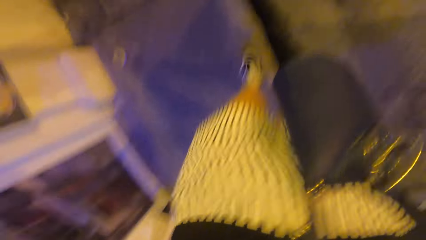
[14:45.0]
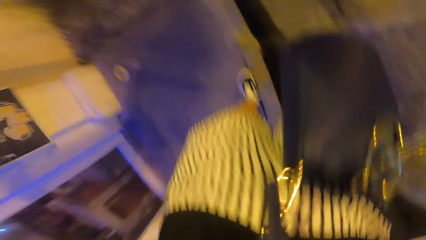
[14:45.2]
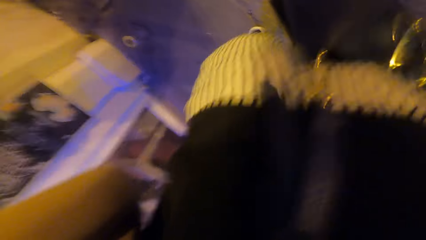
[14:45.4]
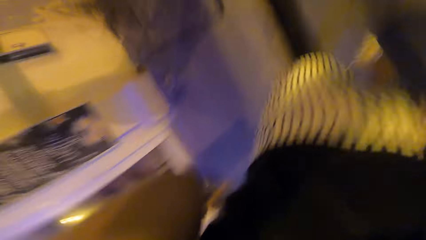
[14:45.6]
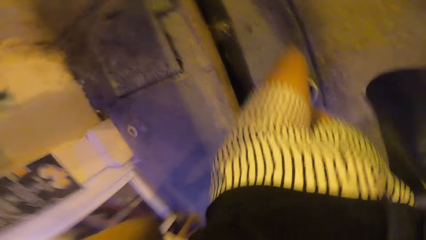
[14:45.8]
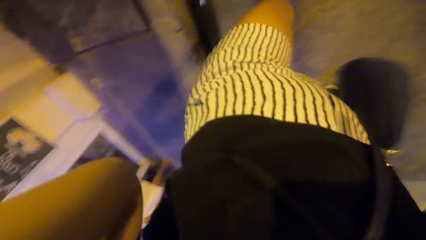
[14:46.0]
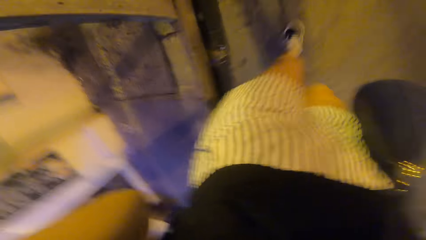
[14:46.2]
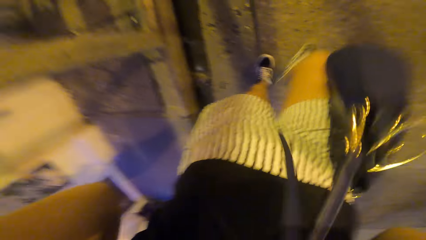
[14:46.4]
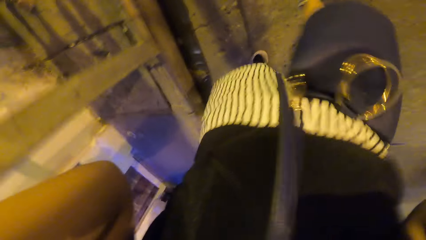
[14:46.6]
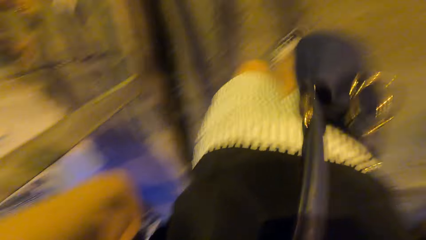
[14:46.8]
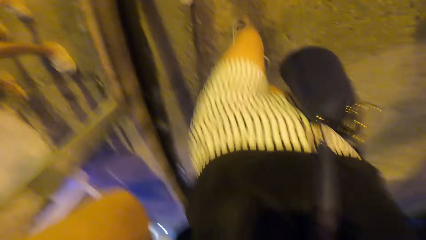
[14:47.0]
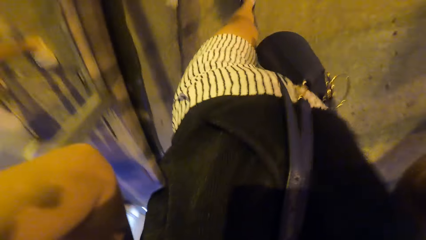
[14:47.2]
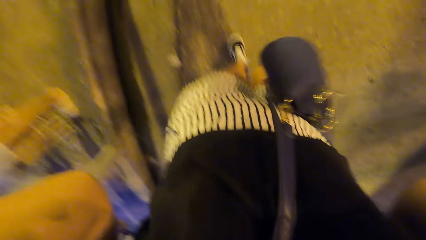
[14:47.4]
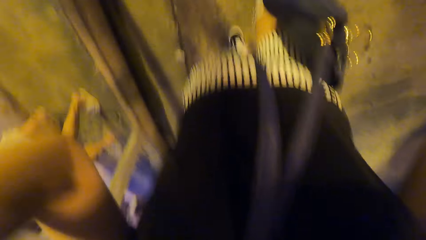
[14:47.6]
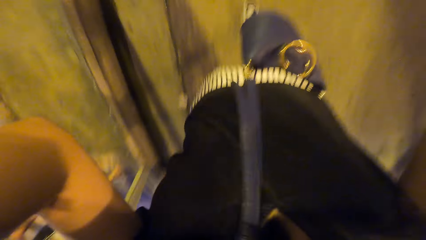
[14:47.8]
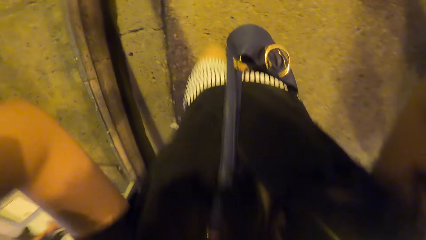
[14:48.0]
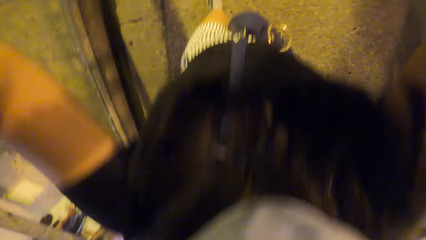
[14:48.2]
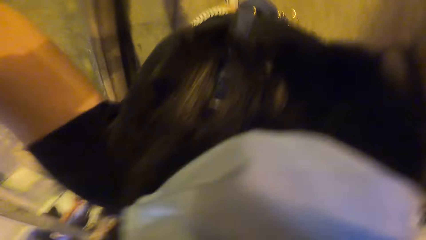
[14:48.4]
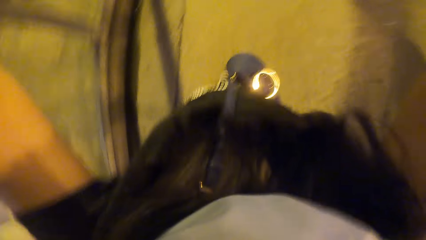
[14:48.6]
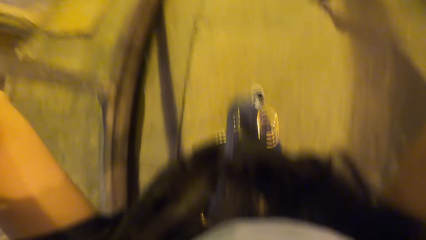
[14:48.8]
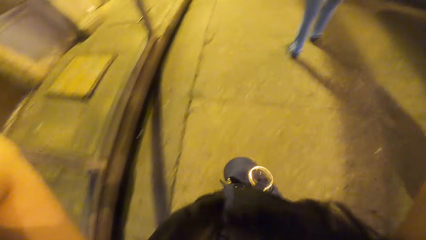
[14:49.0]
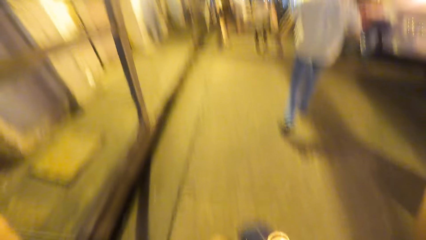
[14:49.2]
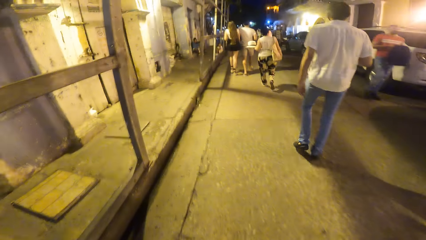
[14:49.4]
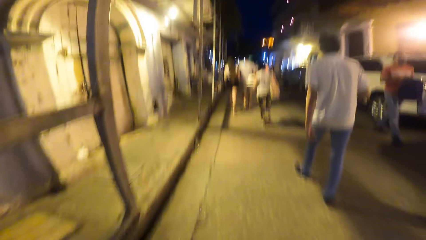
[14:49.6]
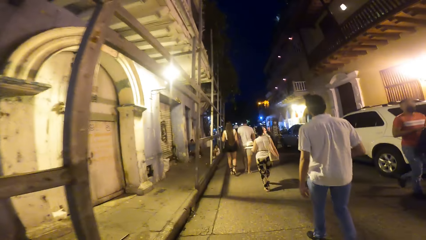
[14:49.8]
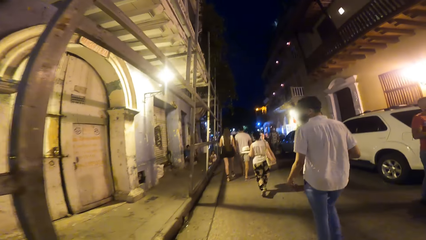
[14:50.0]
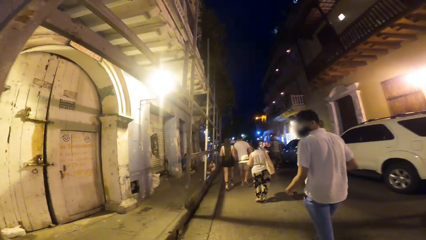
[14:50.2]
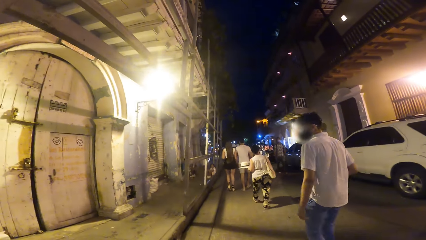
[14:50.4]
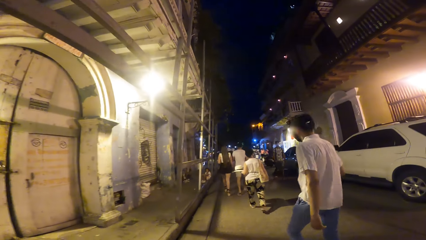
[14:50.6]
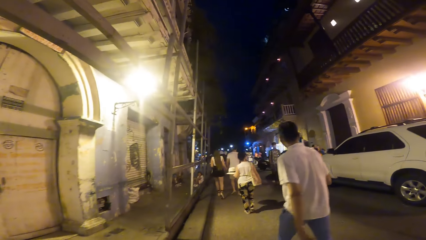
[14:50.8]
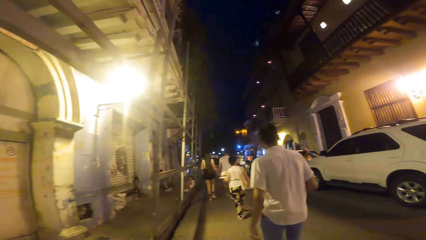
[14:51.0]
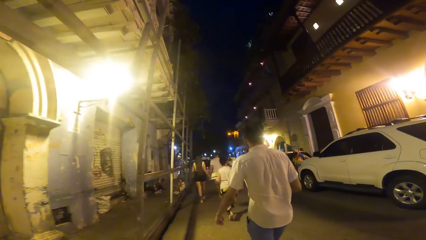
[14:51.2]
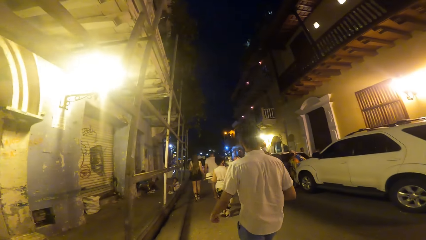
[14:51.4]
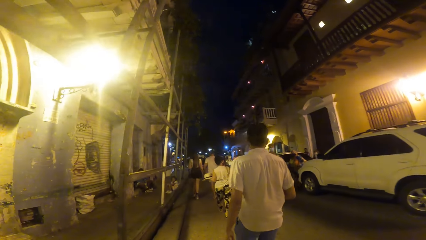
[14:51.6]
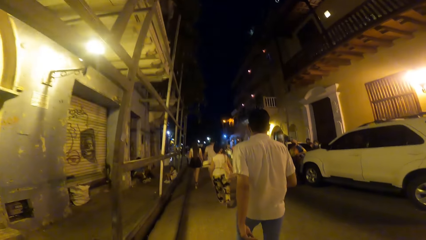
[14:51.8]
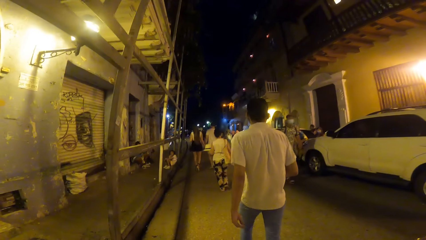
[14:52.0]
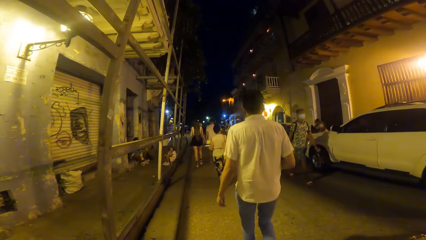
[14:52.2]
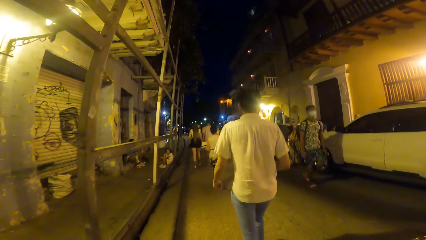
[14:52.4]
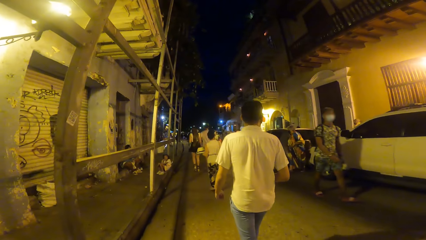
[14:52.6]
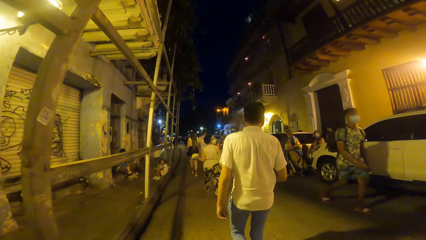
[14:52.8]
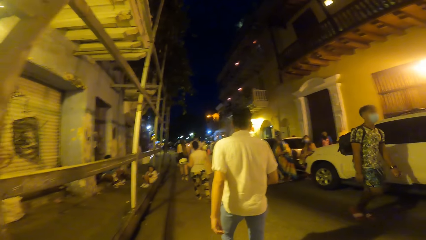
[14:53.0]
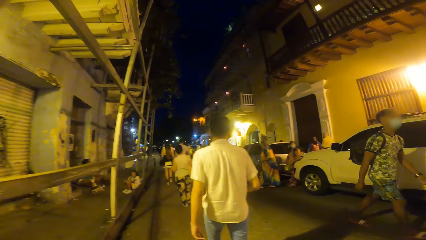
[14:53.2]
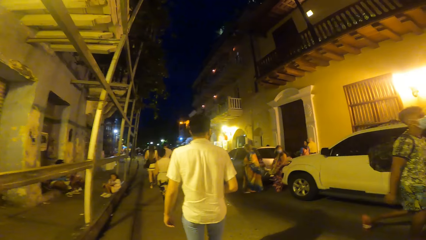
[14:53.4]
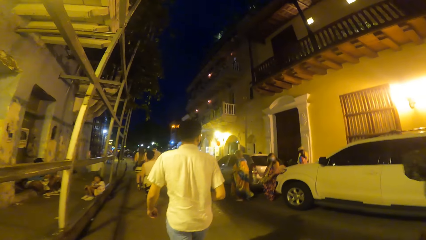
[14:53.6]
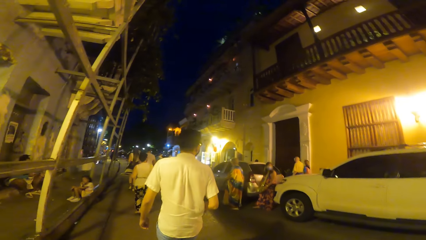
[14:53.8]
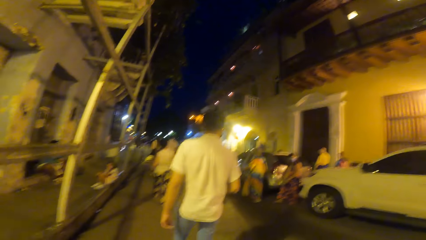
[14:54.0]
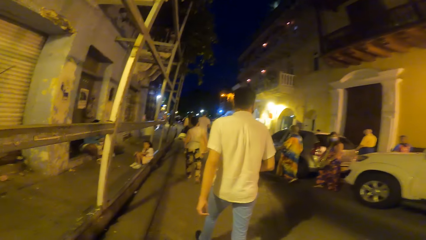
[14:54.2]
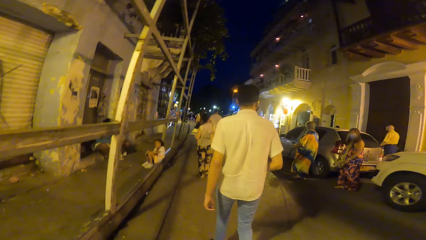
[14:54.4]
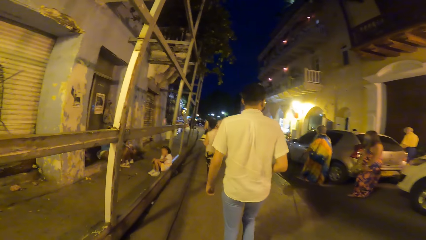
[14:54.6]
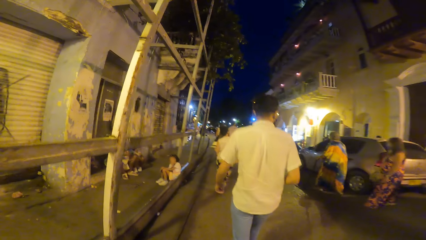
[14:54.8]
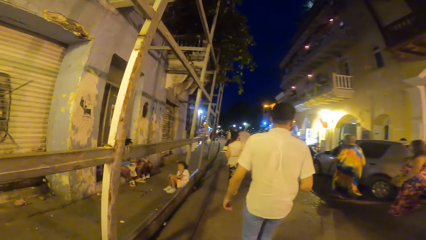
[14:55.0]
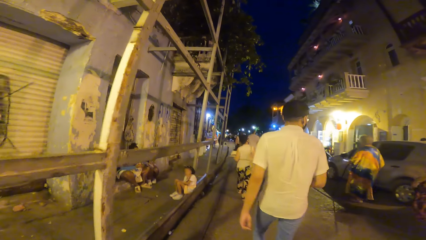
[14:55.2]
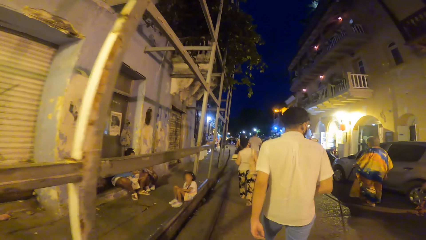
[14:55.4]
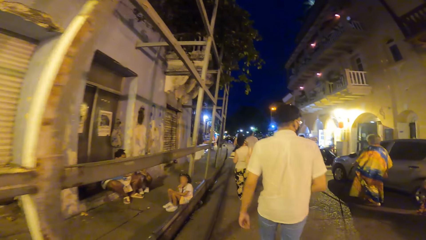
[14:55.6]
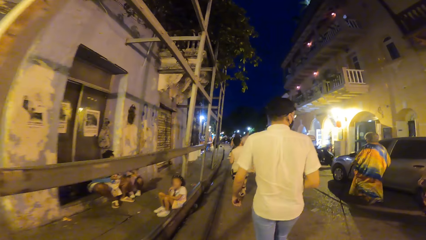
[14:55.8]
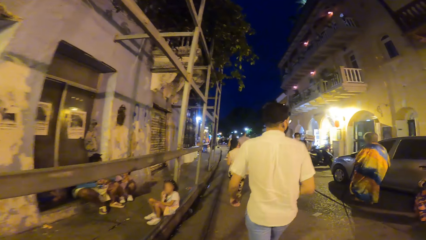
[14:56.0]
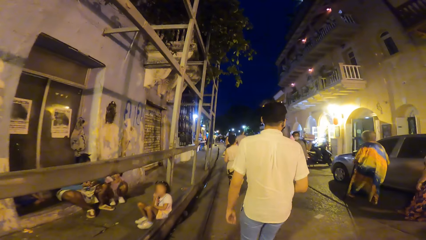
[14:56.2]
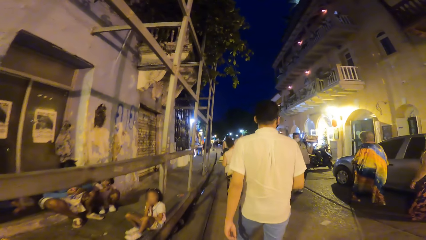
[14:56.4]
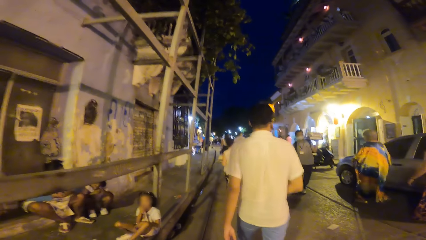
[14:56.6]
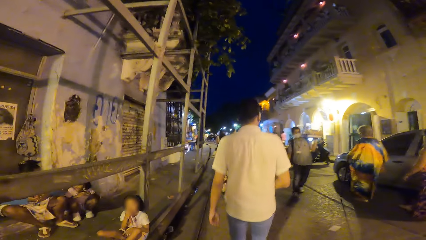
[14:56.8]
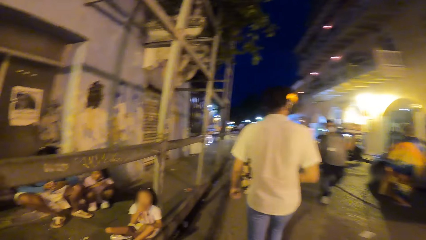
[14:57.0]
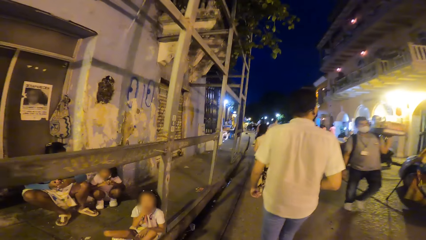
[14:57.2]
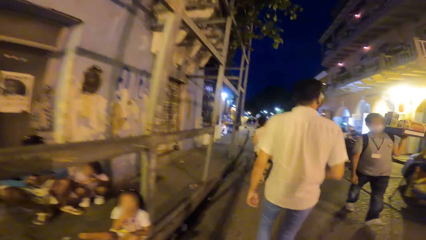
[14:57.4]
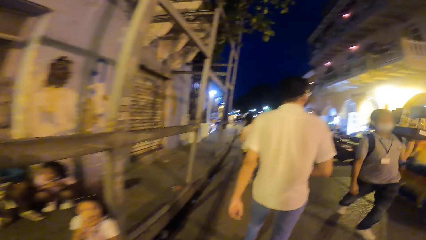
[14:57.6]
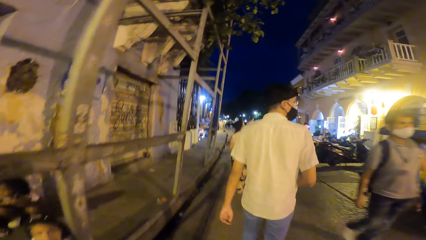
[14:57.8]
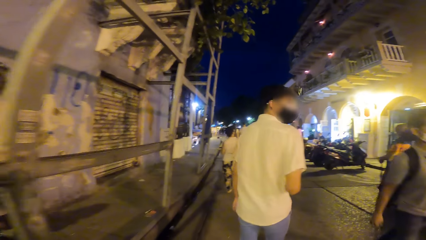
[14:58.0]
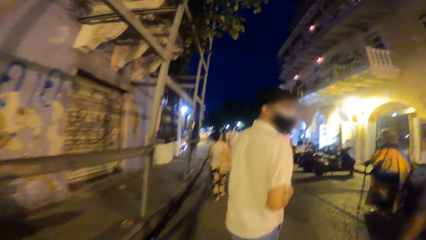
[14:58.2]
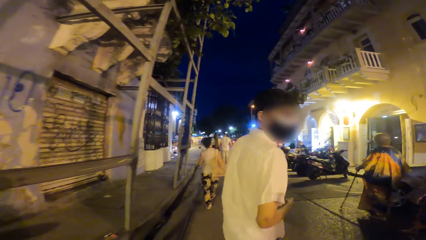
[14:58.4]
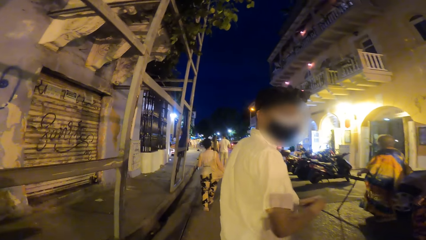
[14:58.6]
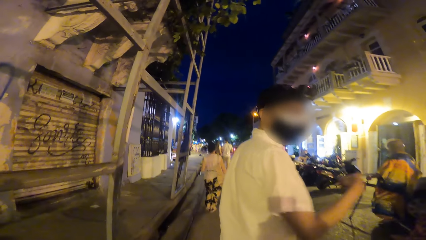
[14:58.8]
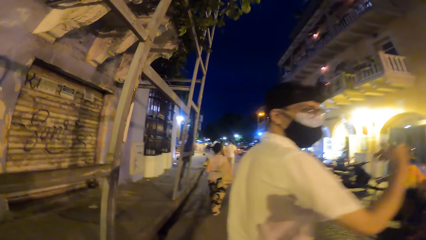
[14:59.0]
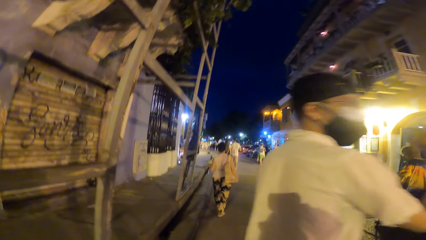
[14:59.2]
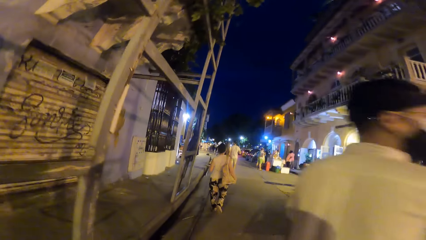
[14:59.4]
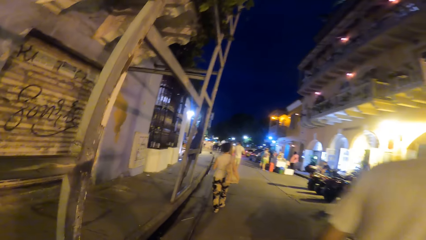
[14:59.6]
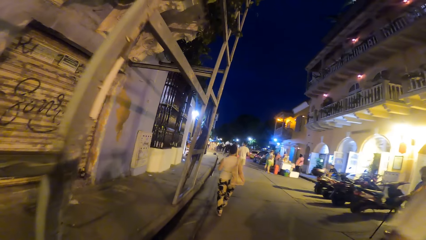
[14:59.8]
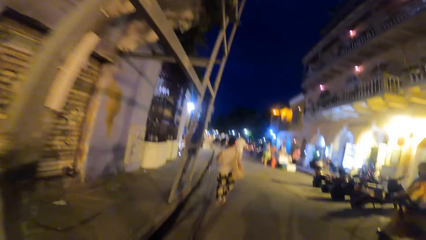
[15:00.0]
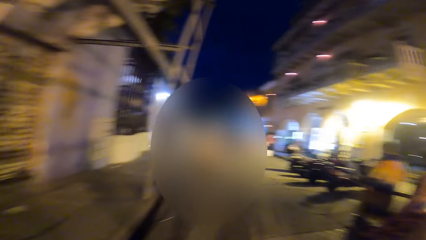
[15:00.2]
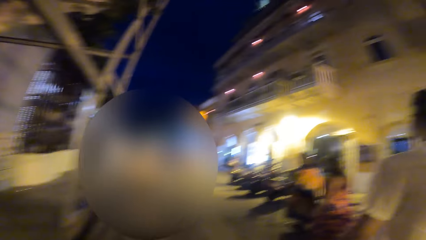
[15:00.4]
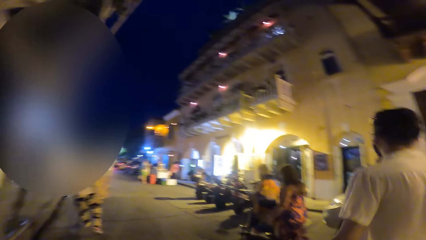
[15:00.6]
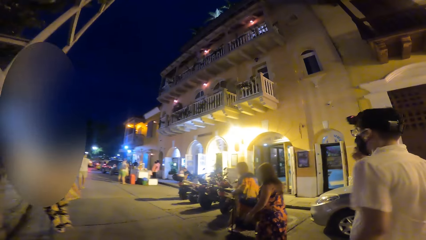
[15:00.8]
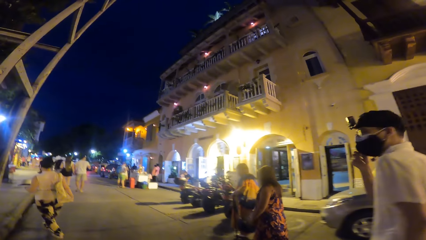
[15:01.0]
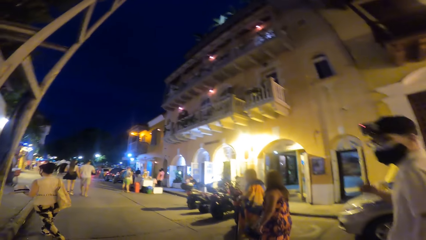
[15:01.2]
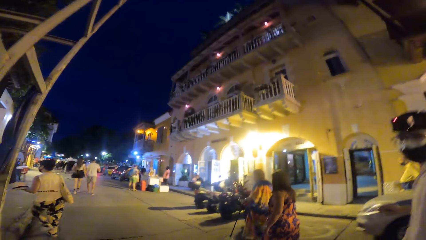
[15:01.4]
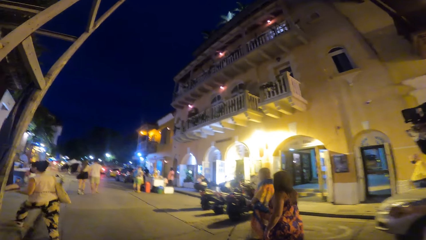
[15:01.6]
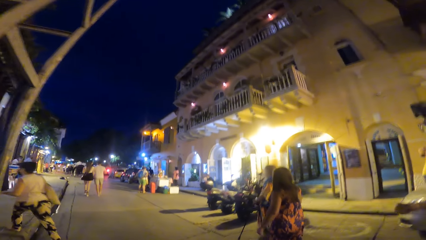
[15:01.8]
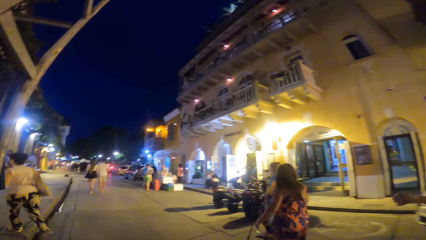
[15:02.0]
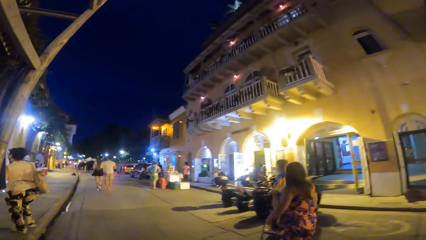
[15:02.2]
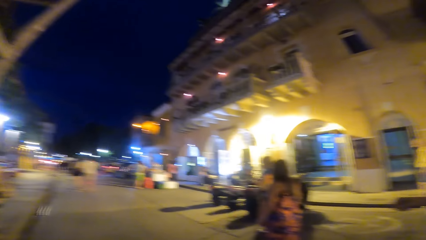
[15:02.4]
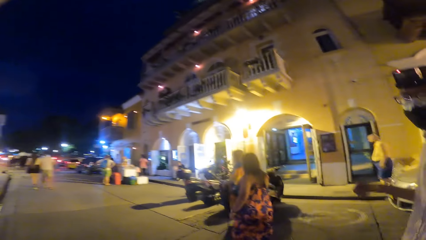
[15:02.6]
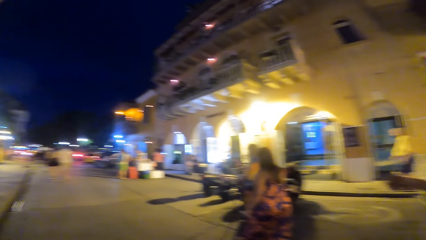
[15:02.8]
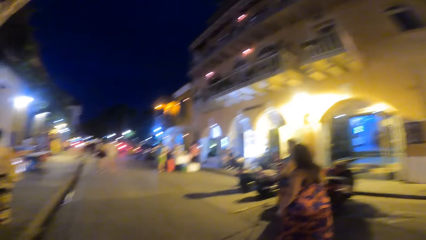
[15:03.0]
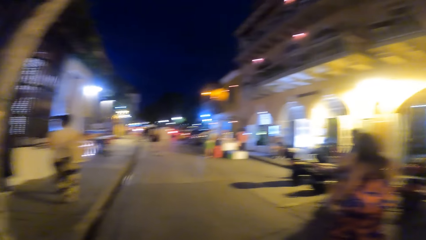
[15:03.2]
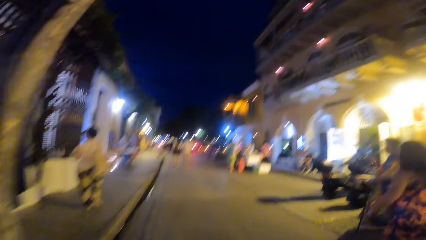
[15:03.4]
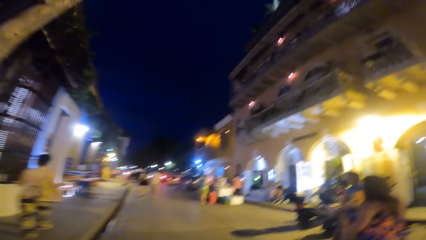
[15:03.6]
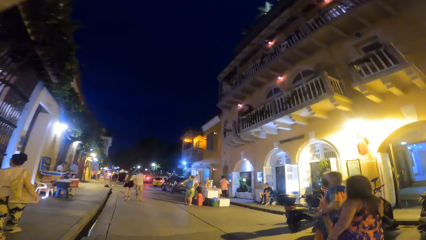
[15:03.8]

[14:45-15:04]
The camera wearer adjusts the camera on her head with her hands. The woman walks on the pavement. A person interacts with the camera wearer. The man adjusts a mask on his face with his right hand.
